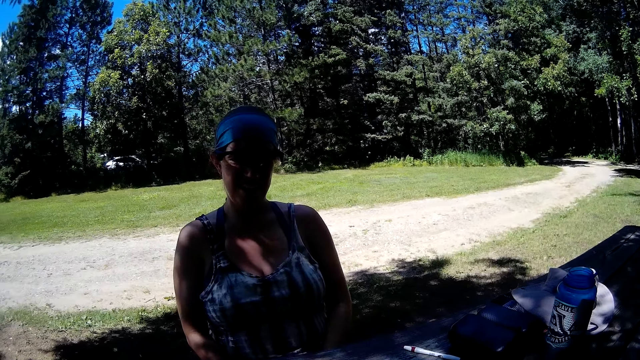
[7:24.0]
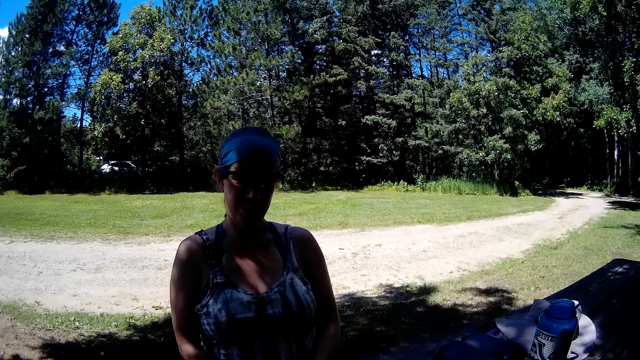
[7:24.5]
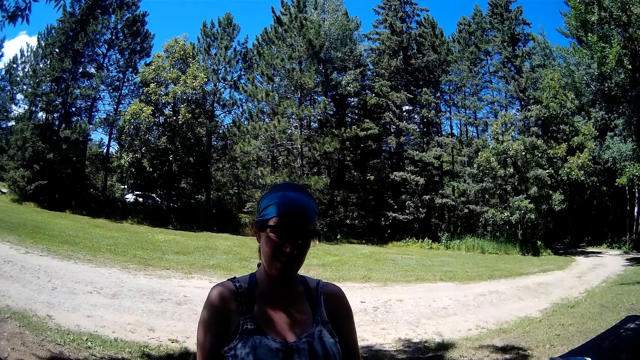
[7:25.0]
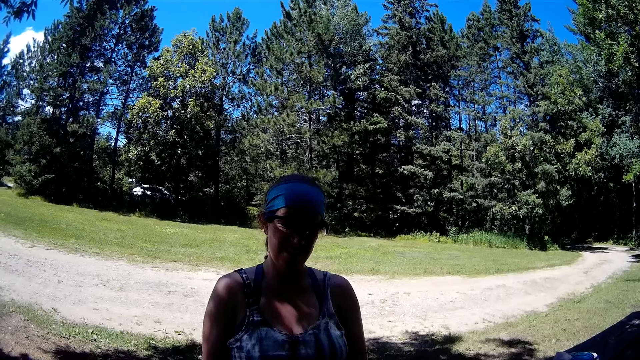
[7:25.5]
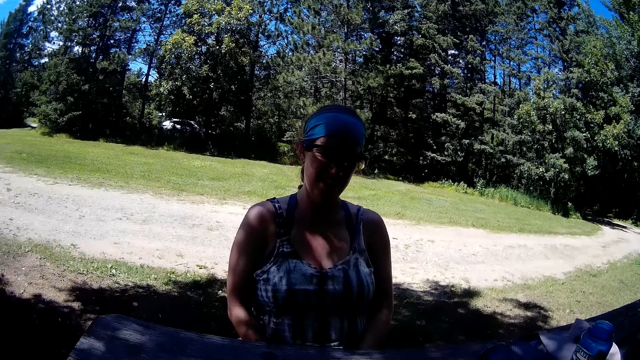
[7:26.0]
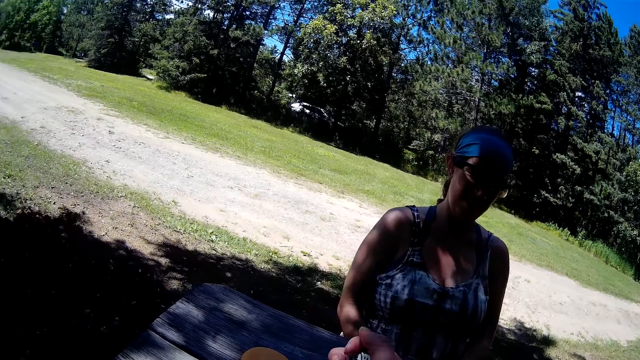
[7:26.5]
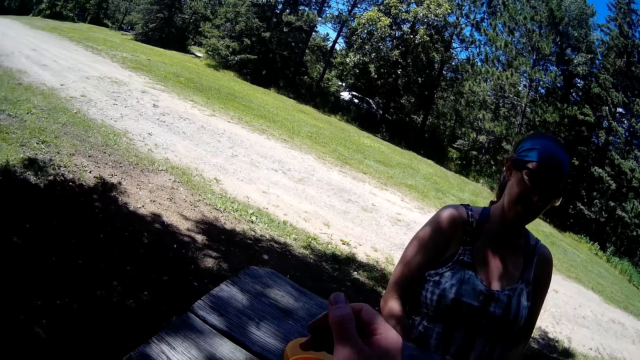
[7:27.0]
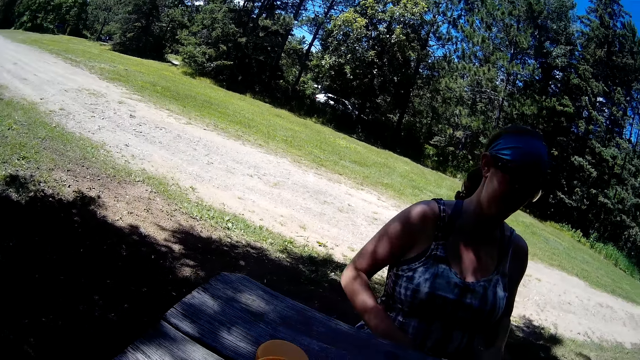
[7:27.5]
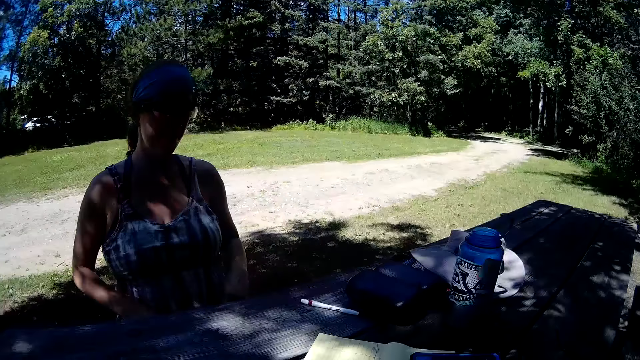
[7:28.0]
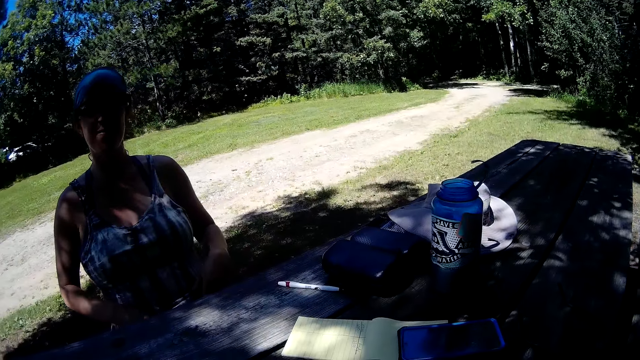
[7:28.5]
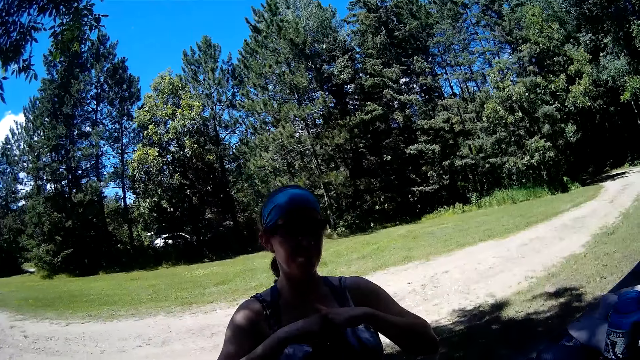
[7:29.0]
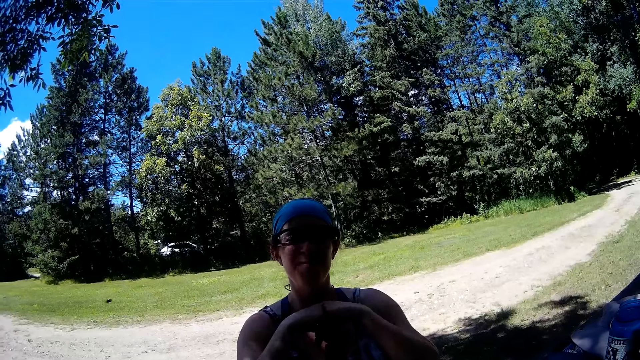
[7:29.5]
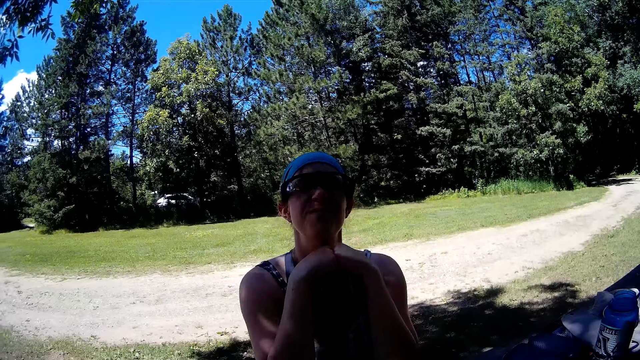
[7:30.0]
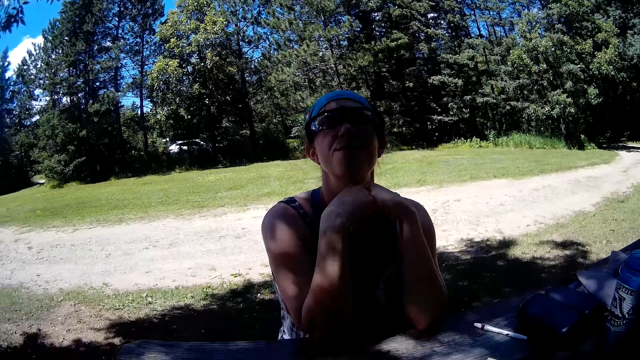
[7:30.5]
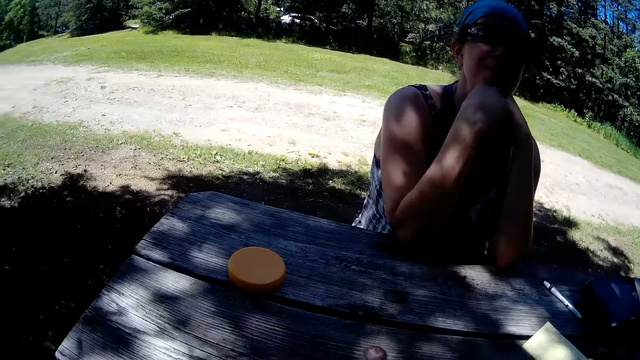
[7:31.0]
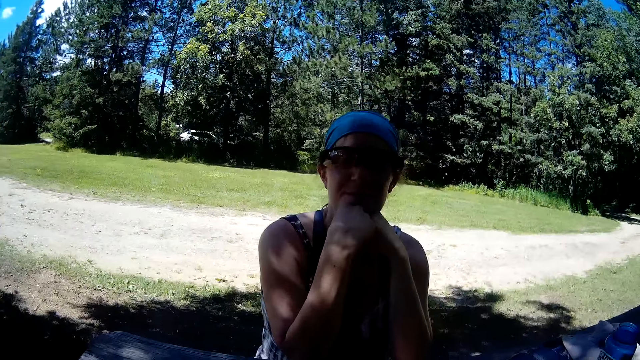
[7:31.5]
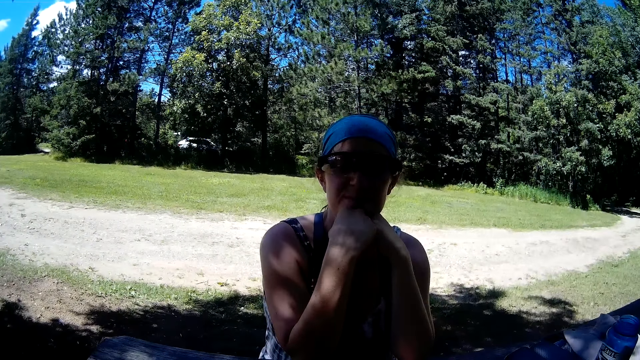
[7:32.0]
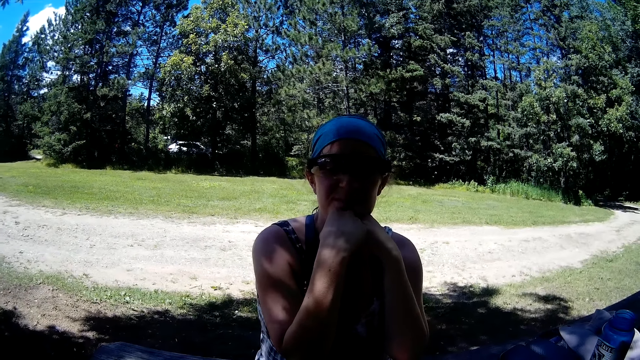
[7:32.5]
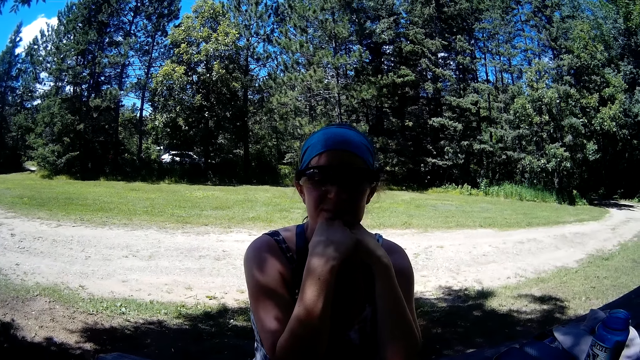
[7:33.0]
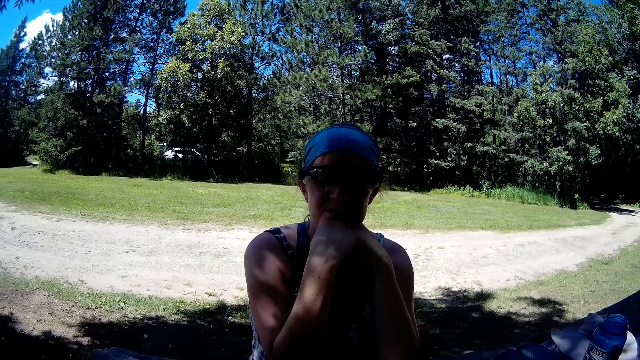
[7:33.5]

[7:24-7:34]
The camera wearer drops some dice into the plastic cup on the table with his right hand. He takes the plastic cup from the table with his right hand. A woman clasps both hands together with both elbows on the table. The camera wearer talks to the woman.

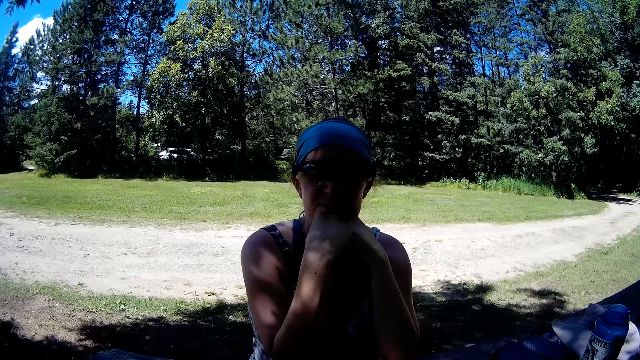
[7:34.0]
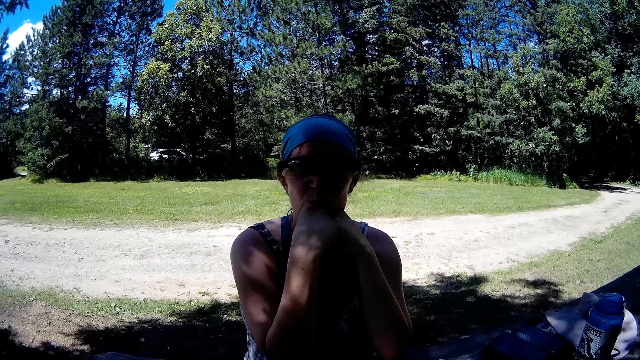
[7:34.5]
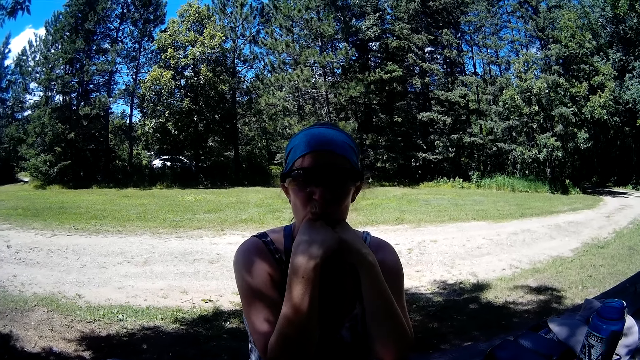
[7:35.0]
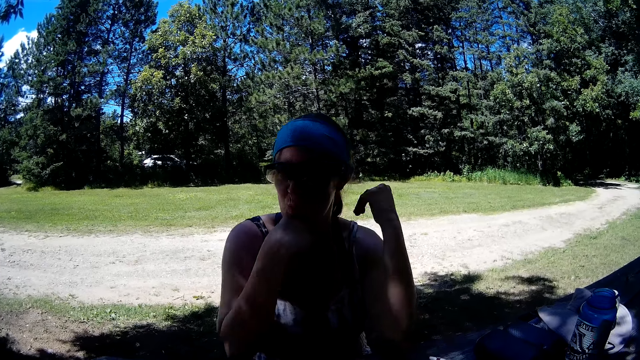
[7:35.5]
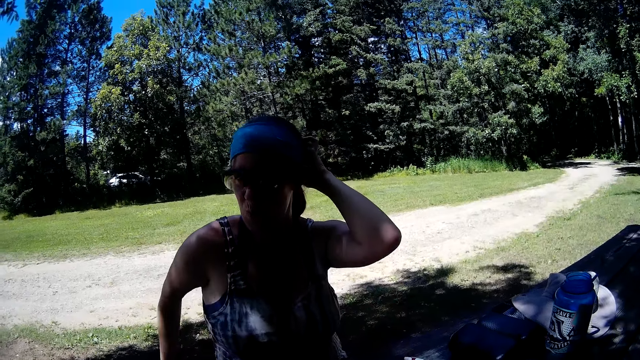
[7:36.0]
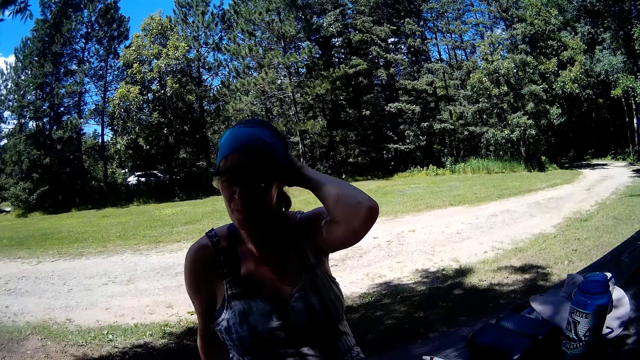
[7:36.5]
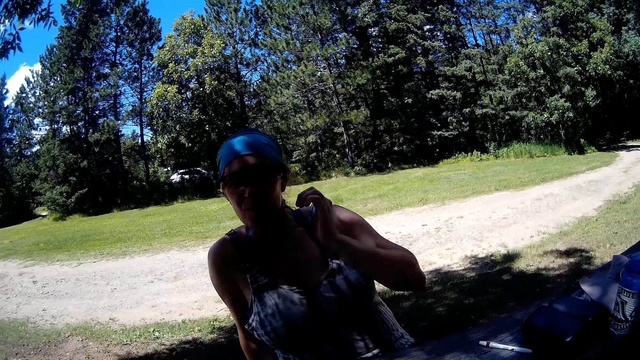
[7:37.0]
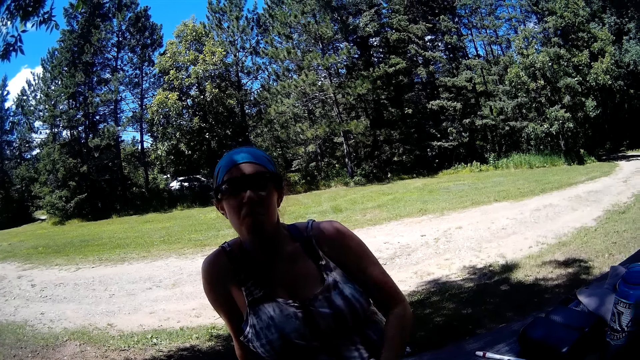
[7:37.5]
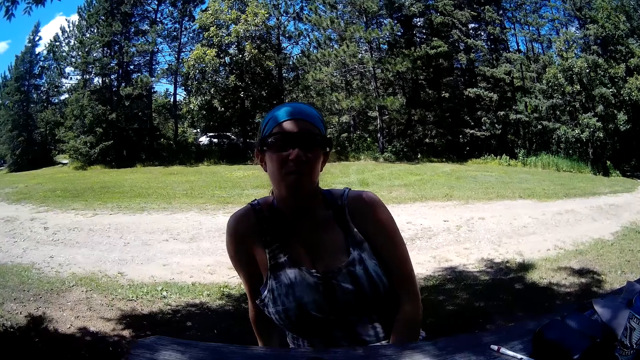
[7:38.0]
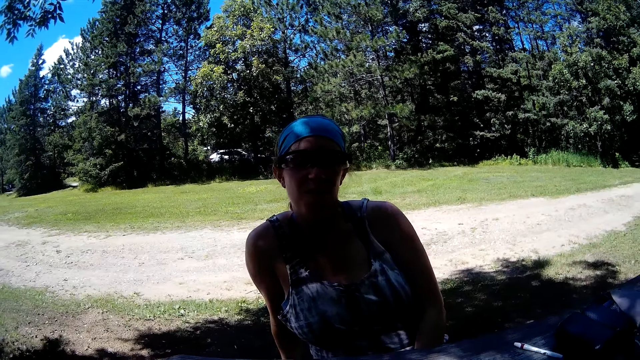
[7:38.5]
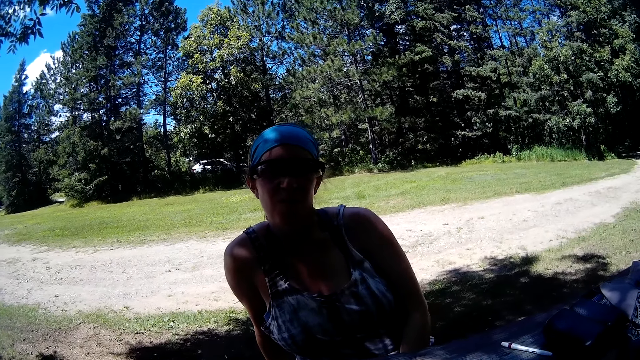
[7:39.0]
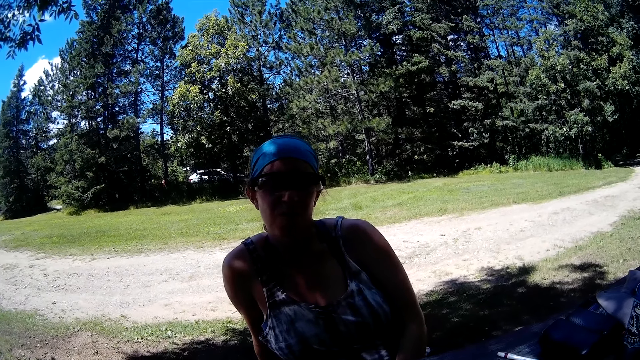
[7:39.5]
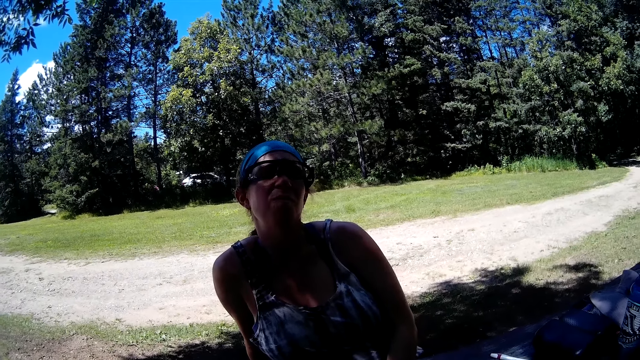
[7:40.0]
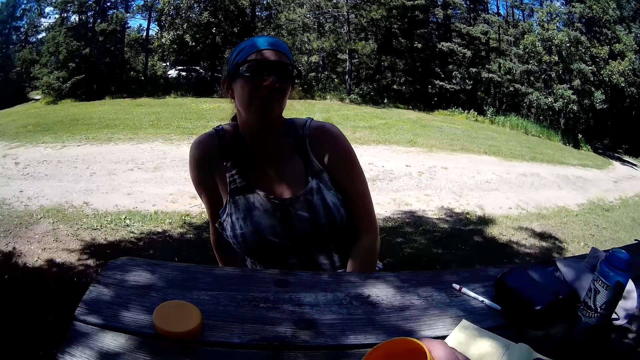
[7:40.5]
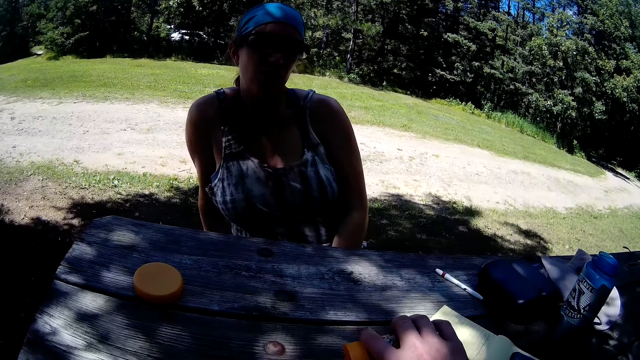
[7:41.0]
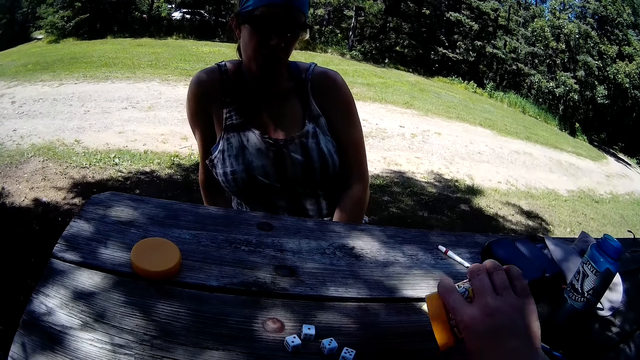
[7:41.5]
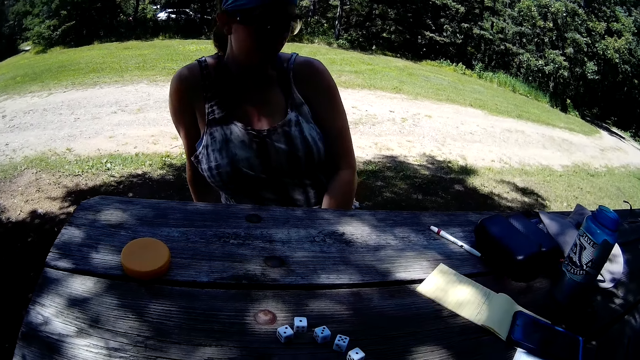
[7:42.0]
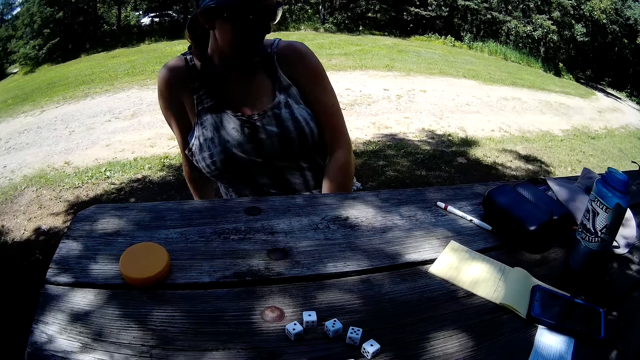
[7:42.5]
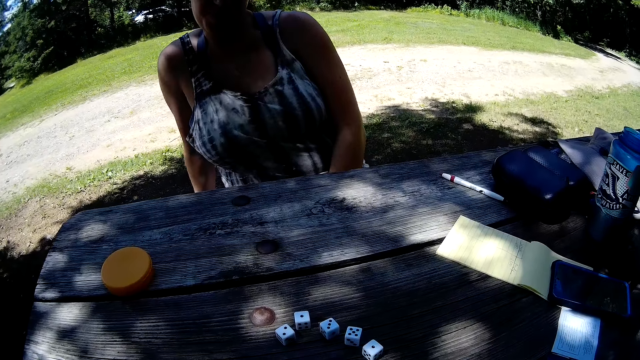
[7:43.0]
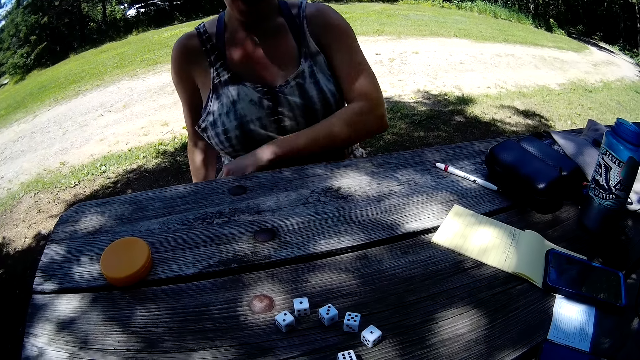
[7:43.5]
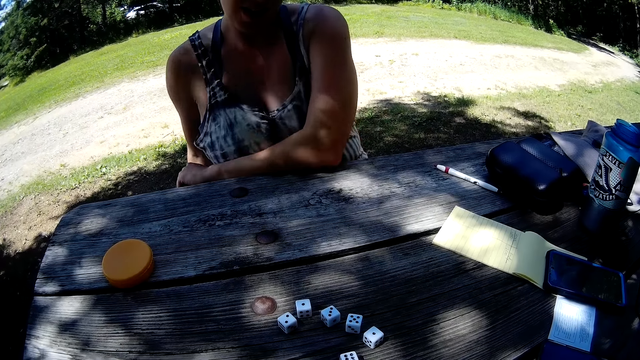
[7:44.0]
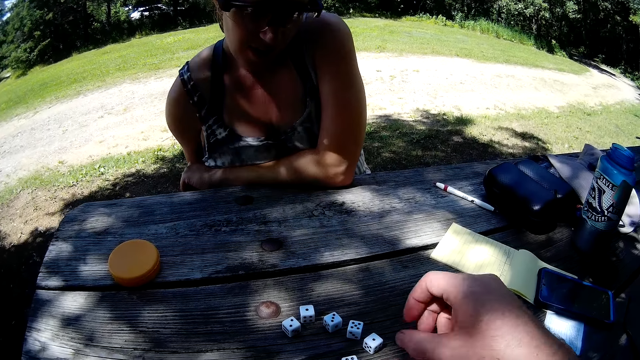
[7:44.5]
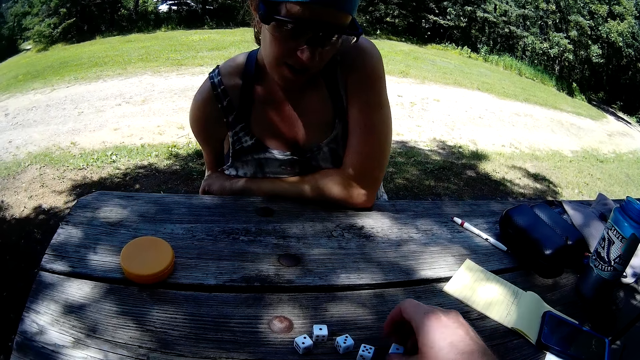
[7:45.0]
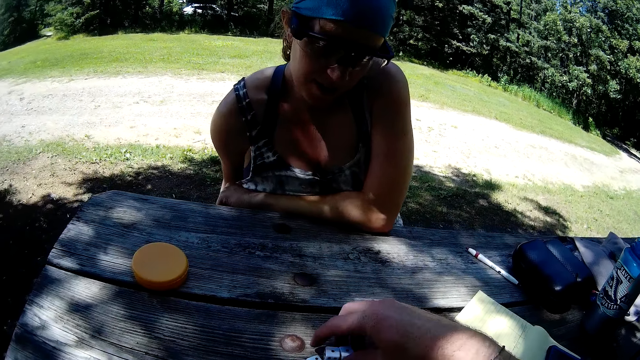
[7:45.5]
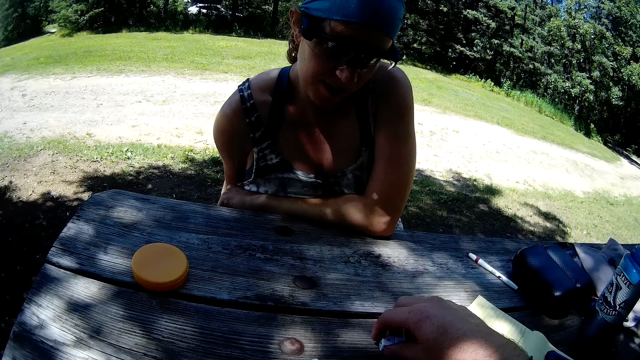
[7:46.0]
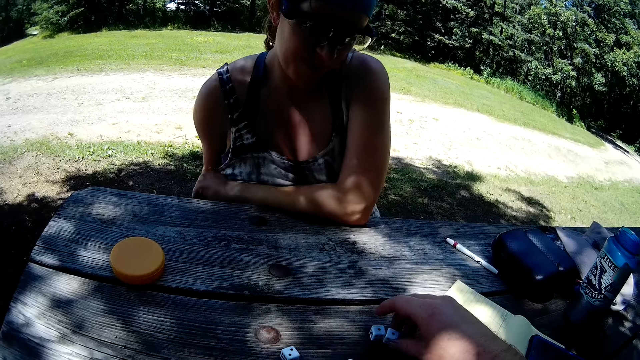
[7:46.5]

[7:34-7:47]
A woman touches her leg with her right hand. She touches her head with her left hand. She touches her leg with her left hand. The camera wearer shakes the plastic cup in his right hand. He pours the dice in the plastic cup on the table with his right hand. He passes the plastic cup in his right hand to his left hand. The woman places her left arm on the table. The camera wearer moves two dice on the table with his right hand.
